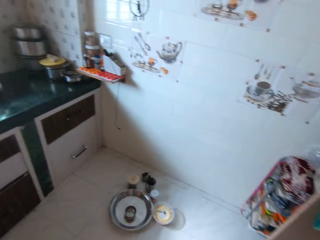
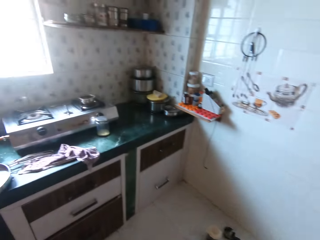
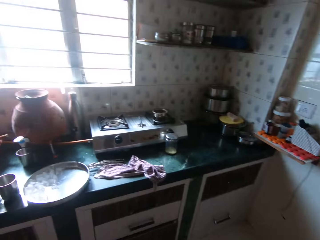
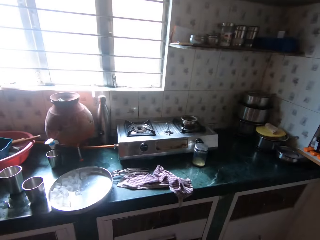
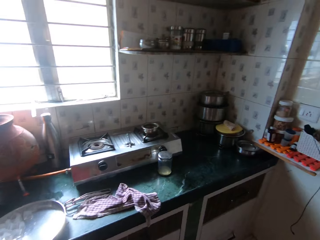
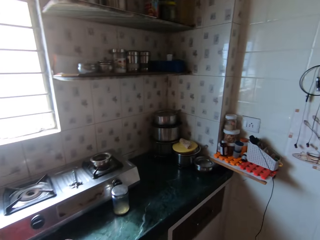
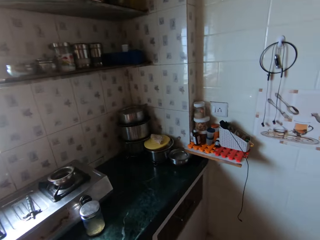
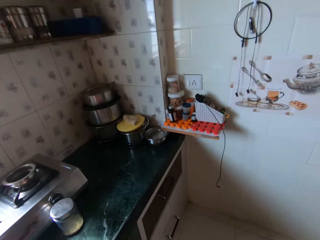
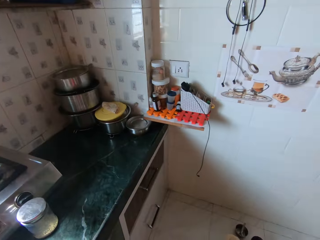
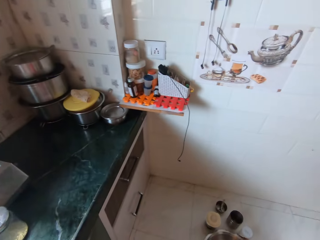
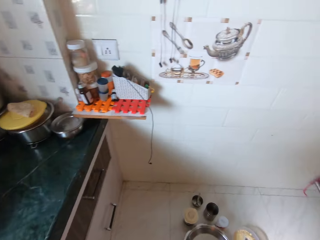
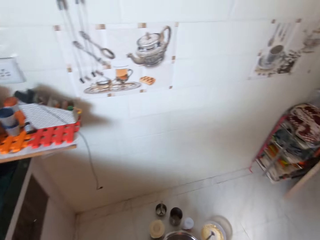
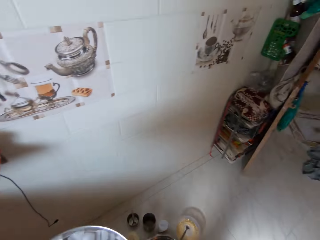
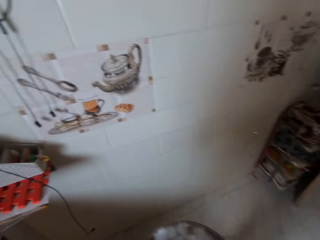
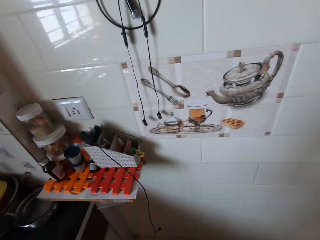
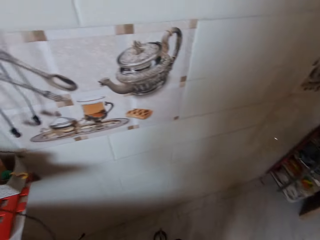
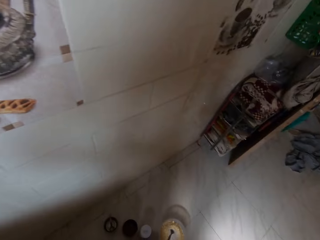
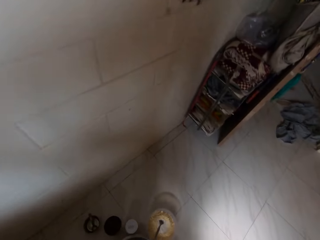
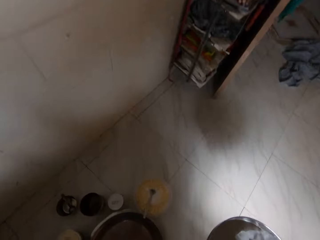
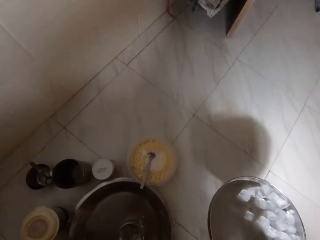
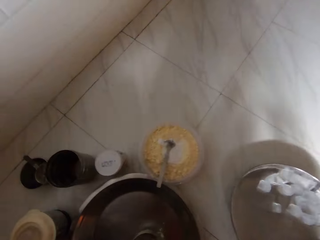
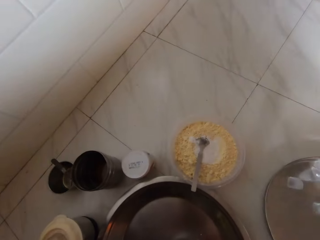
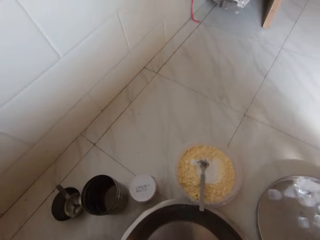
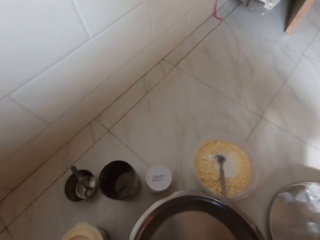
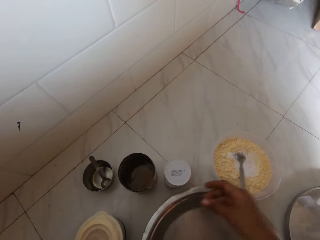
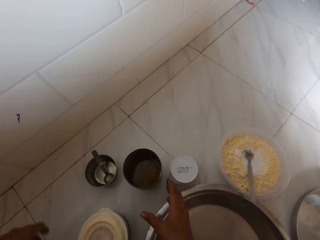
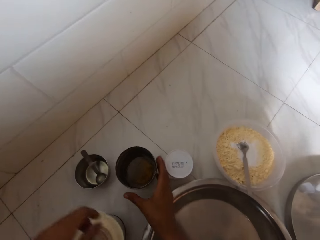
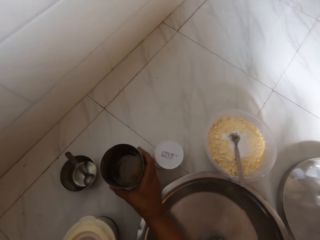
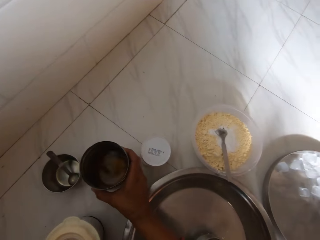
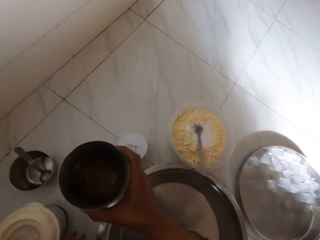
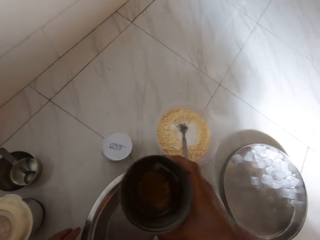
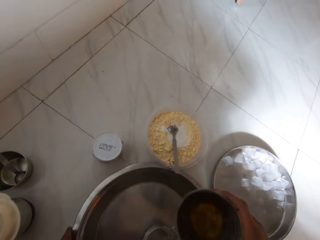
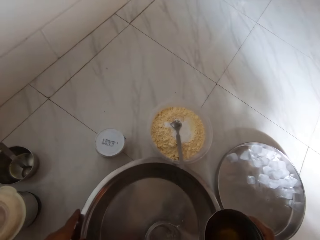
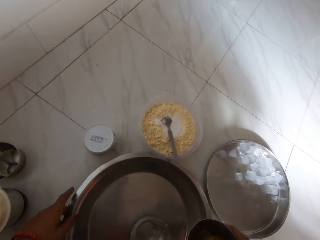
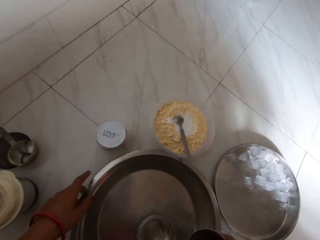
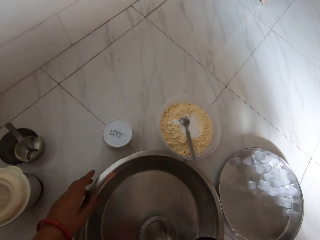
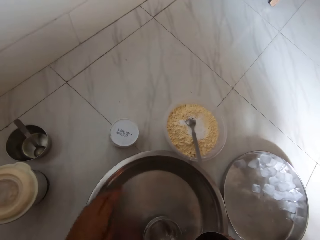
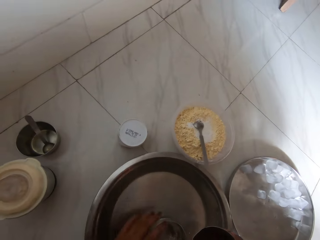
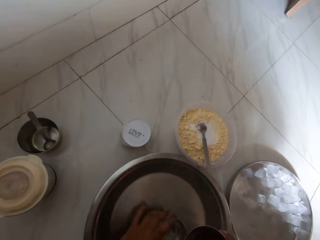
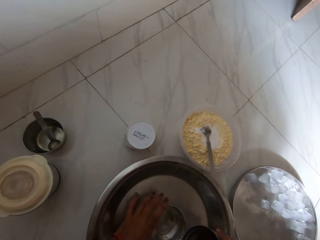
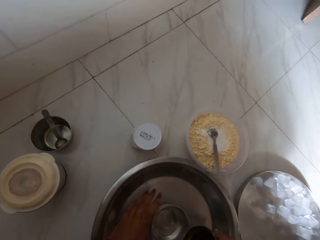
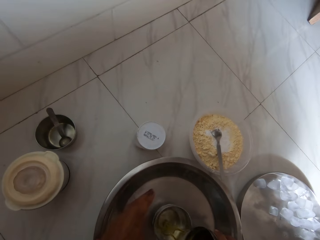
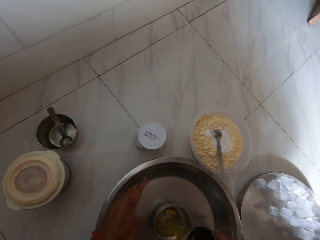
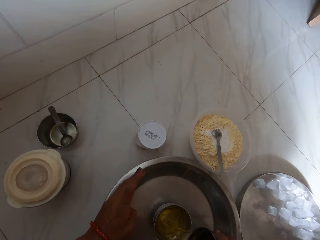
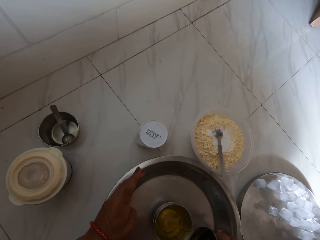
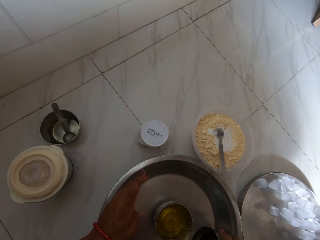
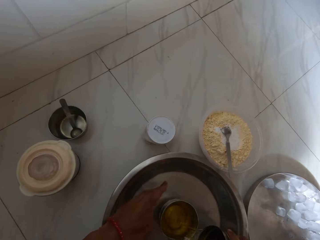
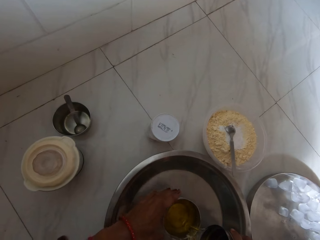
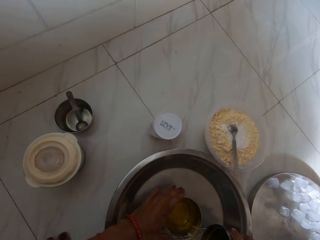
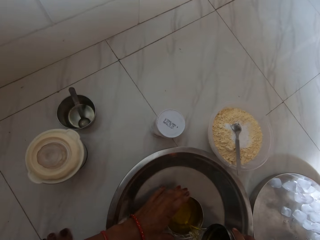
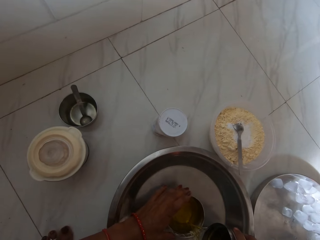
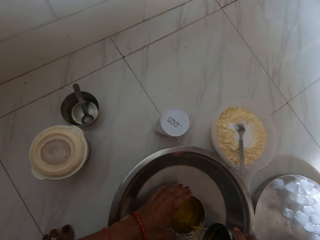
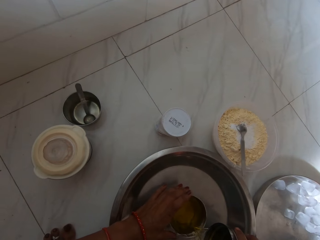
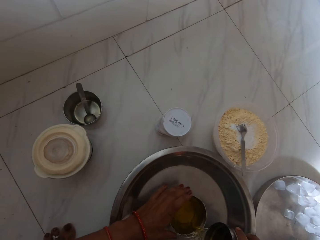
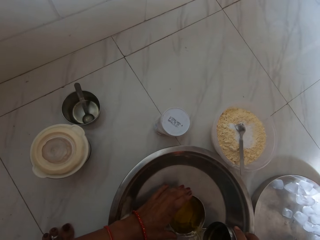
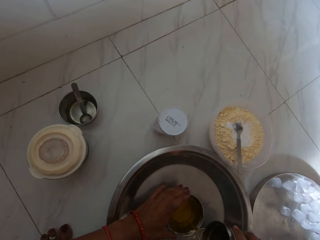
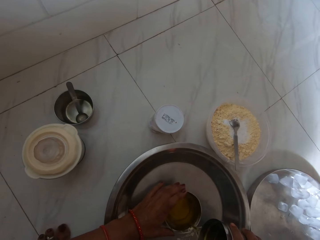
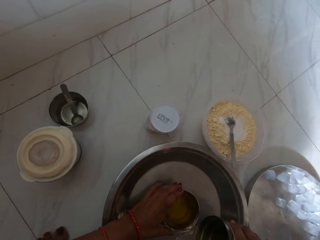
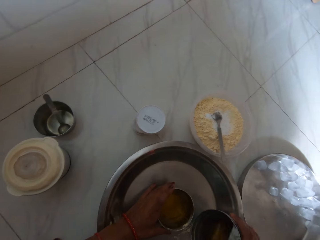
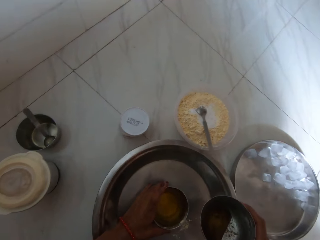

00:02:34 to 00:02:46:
The camera wearer closes the fridge. She holds the tray with both hands. She drops the tray on the floor with her right hand. She picks up a cup from the floor with her right hand. She holds a bowl on the floor with her left hand. She moves a cup in the bowl with her right hand. She pours oil from the cup in her right hand to the cup in the bowl with her left hand. She holds the cup in the bowl with her right hand.

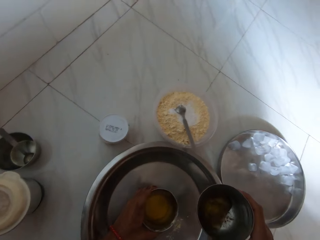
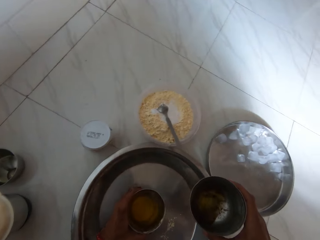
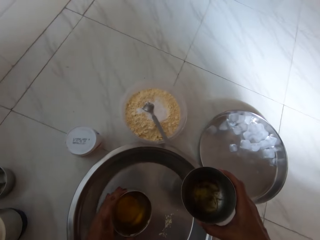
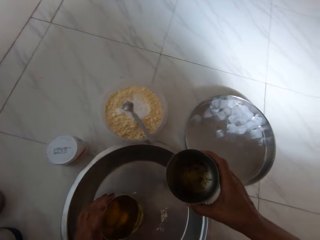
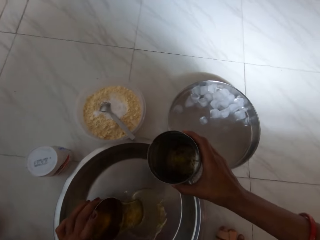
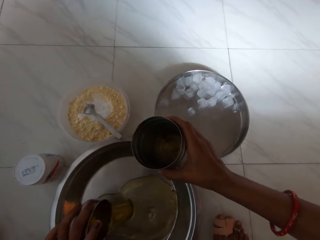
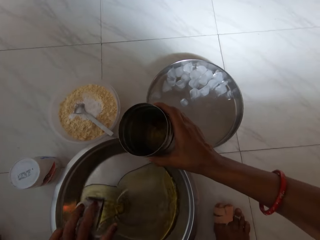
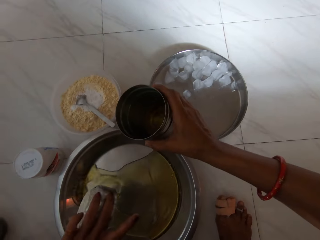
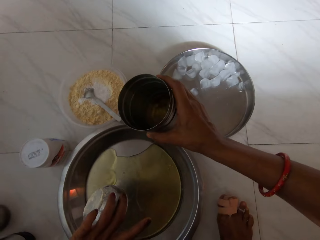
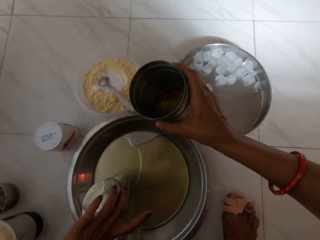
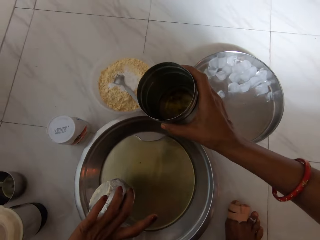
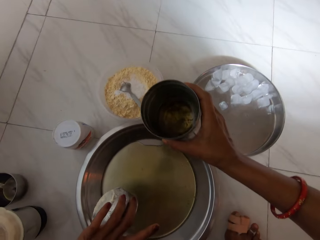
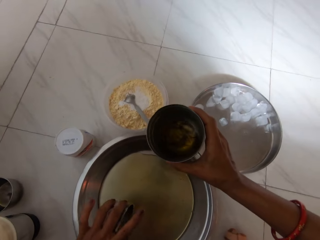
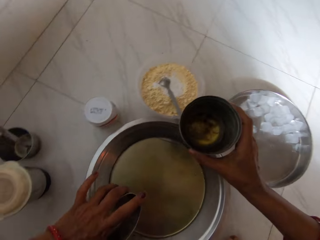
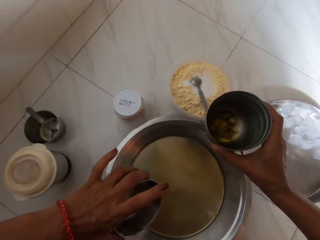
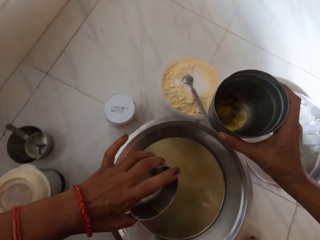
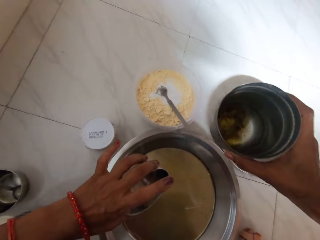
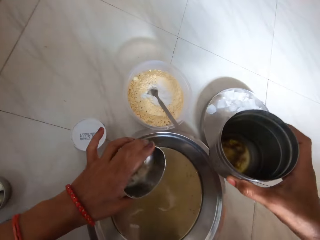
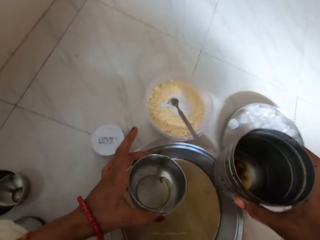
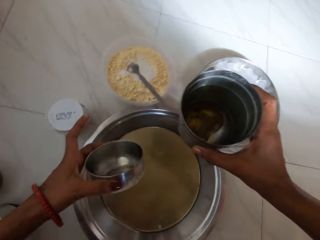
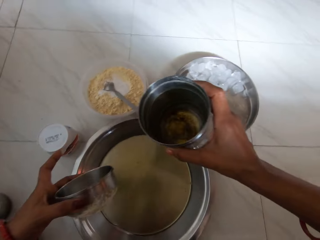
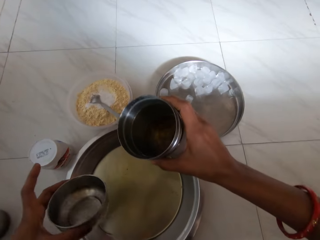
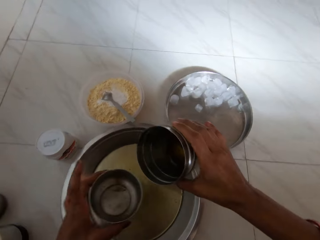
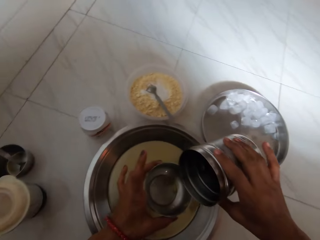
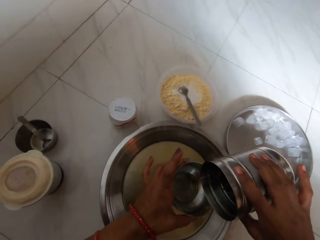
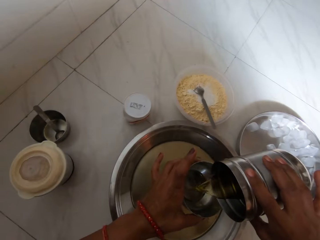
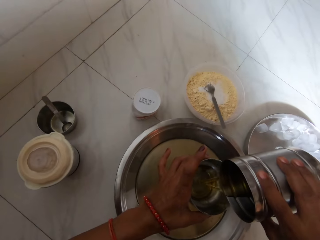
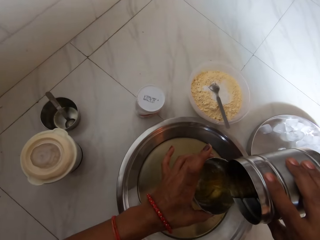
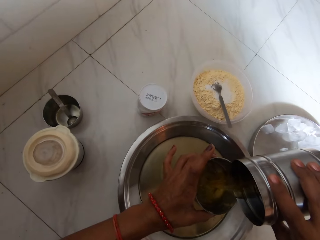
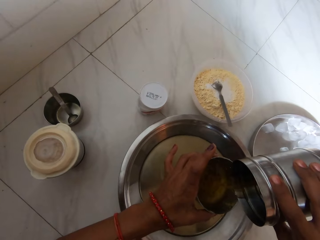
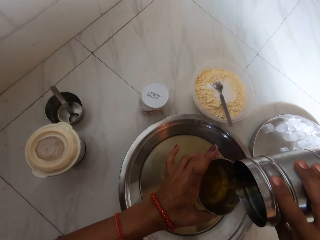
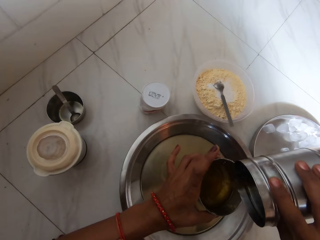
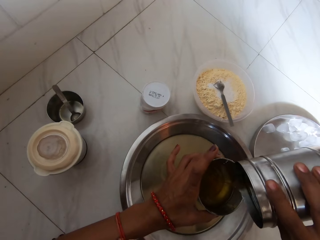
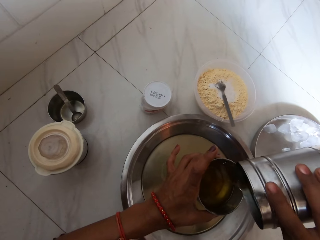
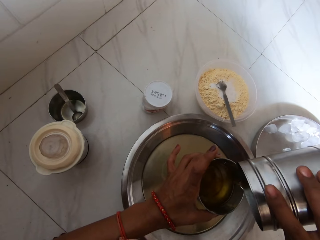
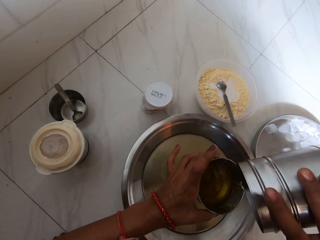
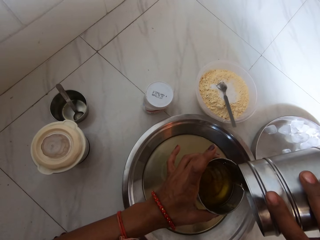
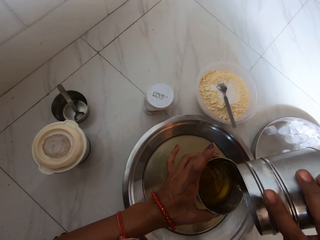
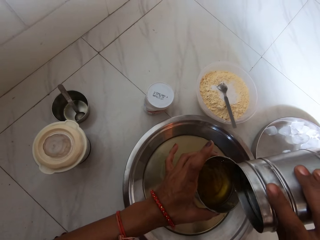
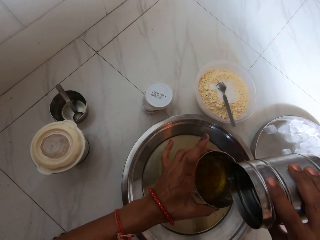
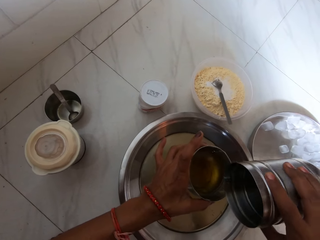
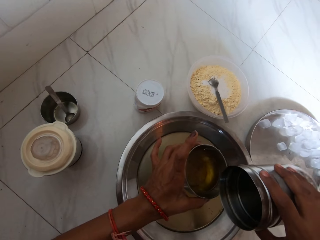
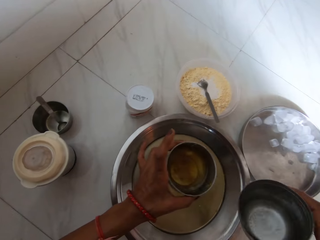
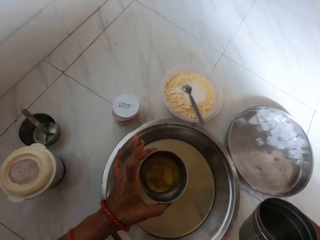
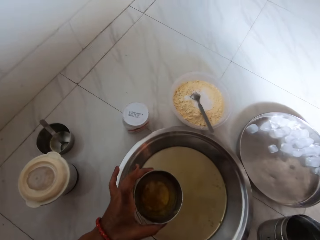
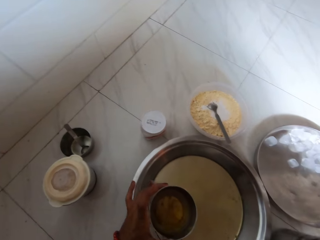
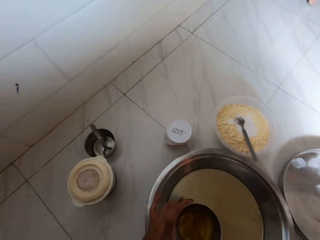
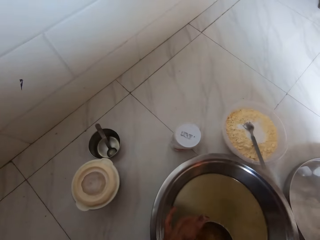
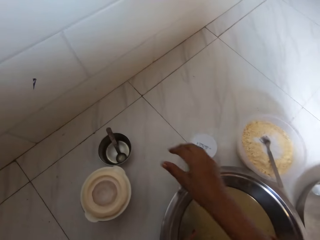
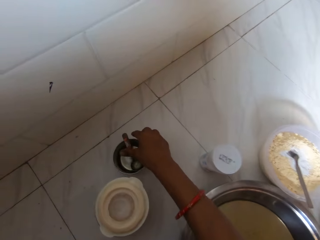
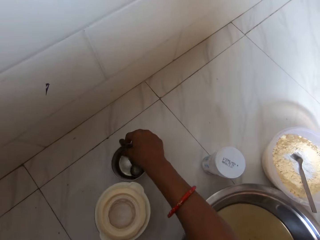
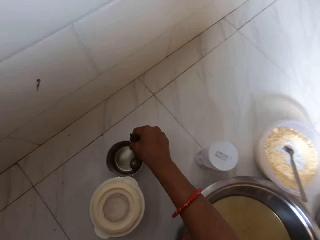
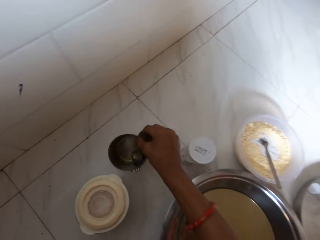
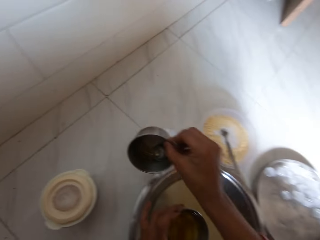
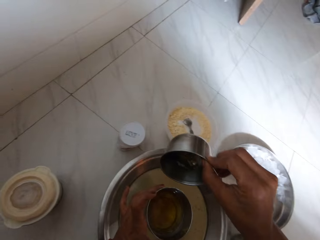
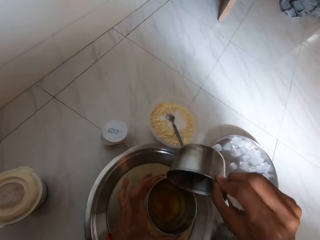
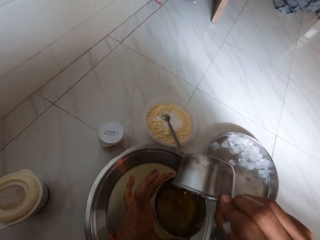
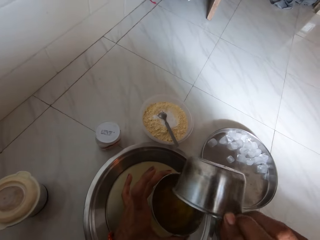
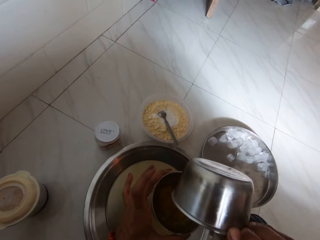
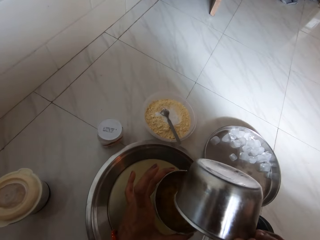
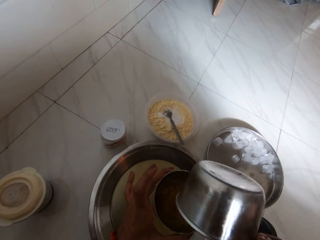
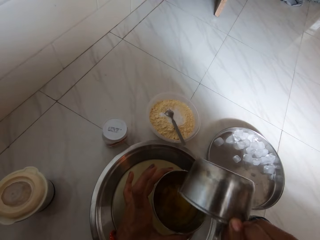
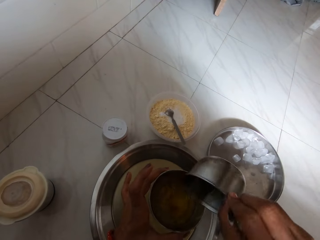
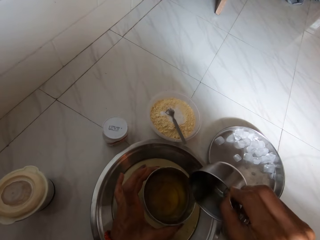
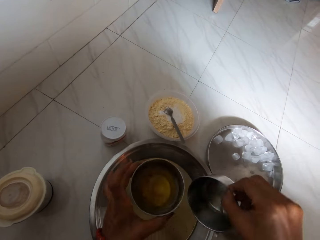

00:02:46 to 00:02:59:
The camera wearer picks the cup from the bowl with her left hand. She pours oil from the cup in her left hand to the bowl on the floor. She pours oil from the cup in her right hand to the cup in her left hand. She drops the cup on the floor with her right hand. She picks up a cup or spoon from the floor with her right hand. She pours oil from the cup in her right hand to the cup in her left hand.
